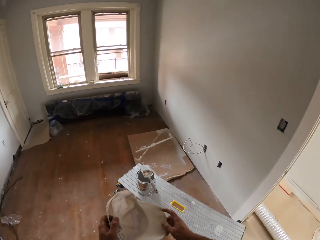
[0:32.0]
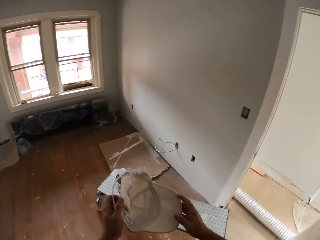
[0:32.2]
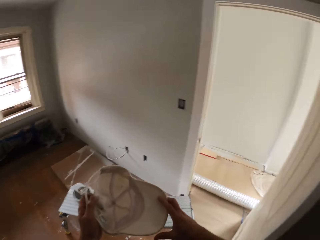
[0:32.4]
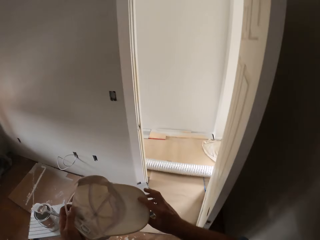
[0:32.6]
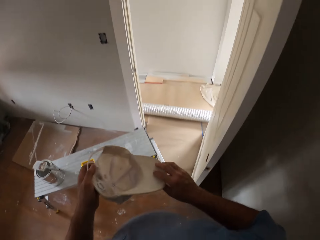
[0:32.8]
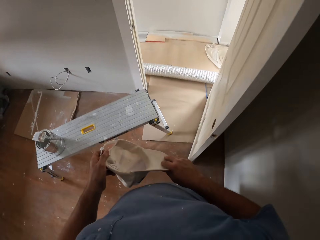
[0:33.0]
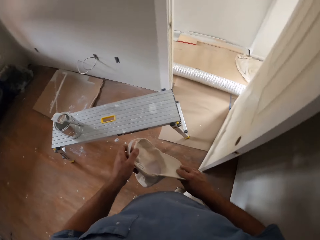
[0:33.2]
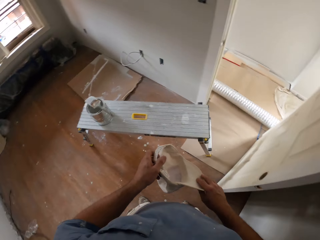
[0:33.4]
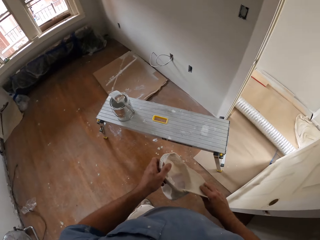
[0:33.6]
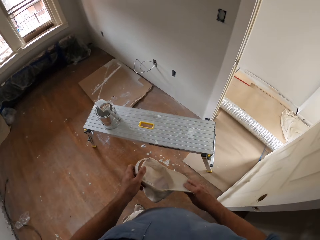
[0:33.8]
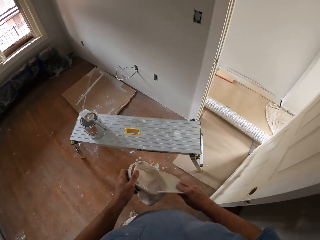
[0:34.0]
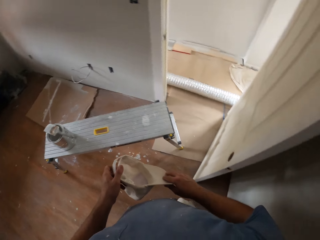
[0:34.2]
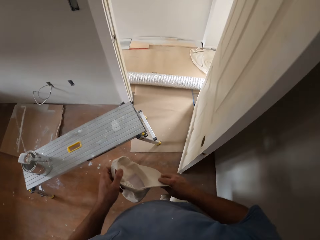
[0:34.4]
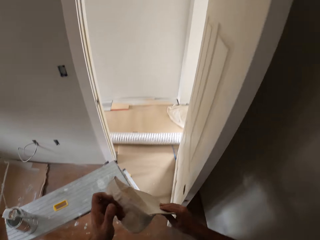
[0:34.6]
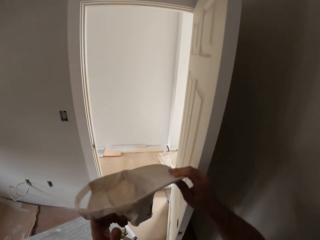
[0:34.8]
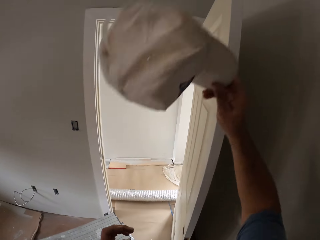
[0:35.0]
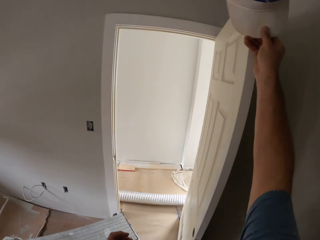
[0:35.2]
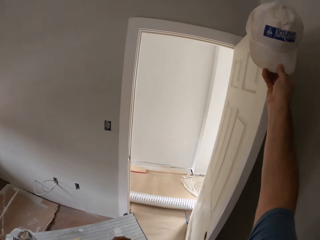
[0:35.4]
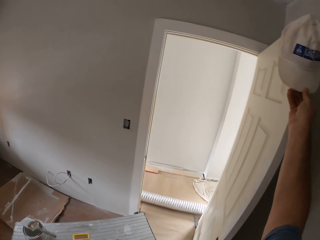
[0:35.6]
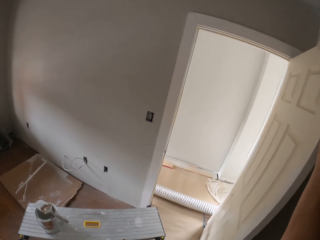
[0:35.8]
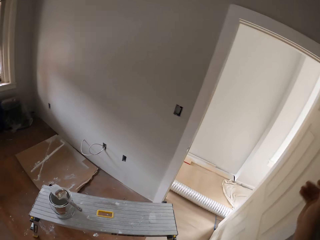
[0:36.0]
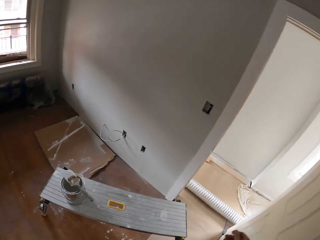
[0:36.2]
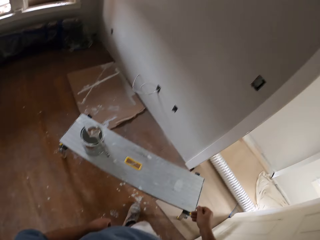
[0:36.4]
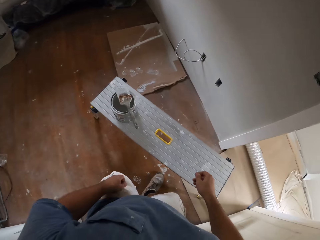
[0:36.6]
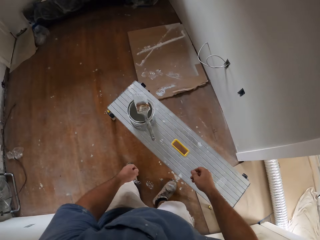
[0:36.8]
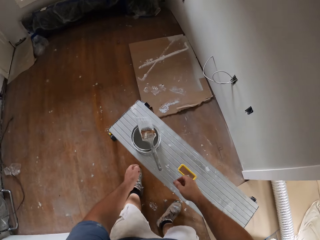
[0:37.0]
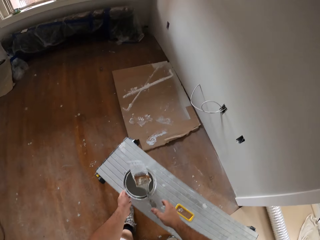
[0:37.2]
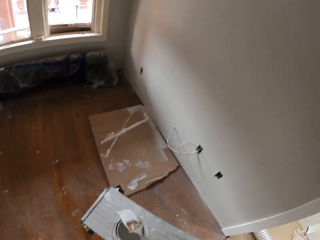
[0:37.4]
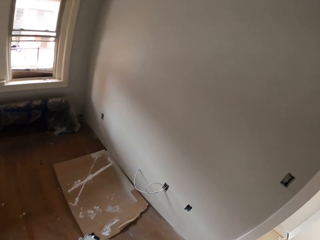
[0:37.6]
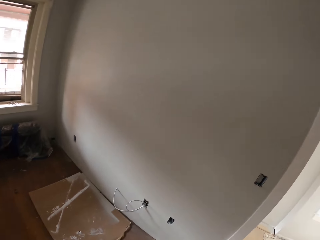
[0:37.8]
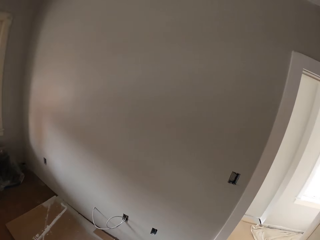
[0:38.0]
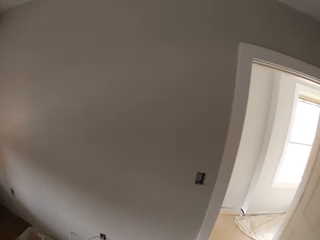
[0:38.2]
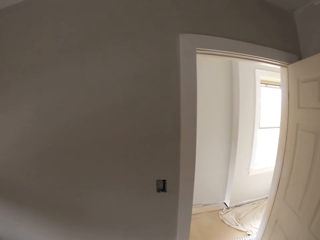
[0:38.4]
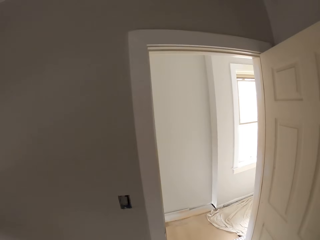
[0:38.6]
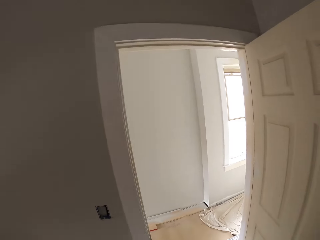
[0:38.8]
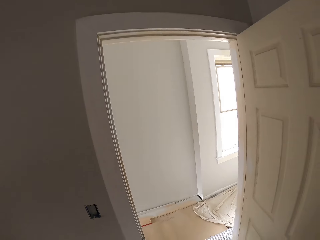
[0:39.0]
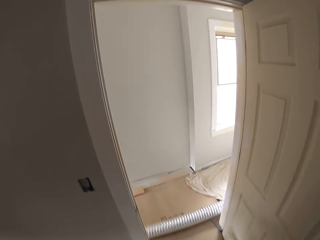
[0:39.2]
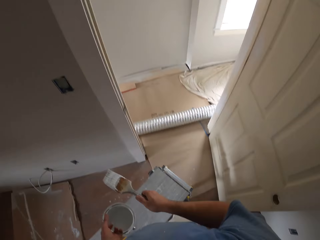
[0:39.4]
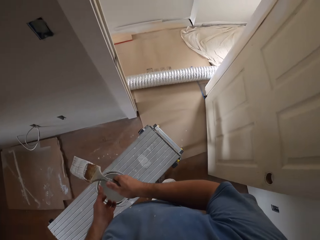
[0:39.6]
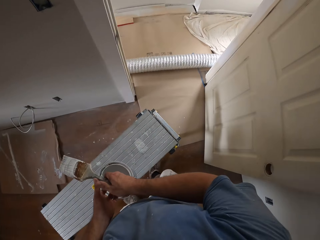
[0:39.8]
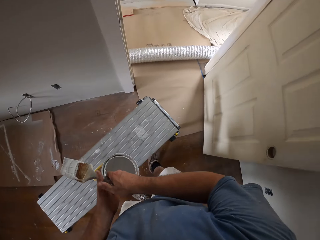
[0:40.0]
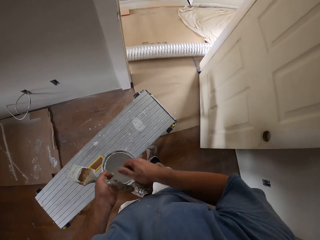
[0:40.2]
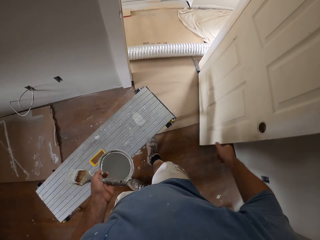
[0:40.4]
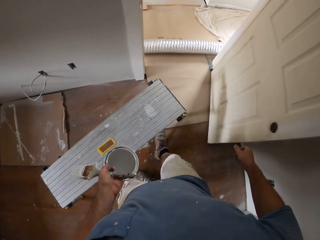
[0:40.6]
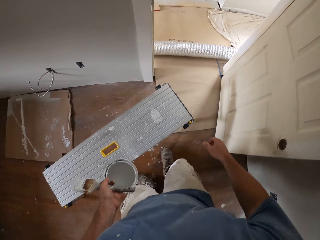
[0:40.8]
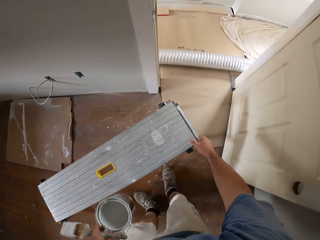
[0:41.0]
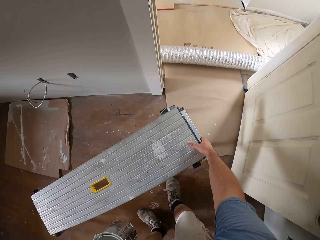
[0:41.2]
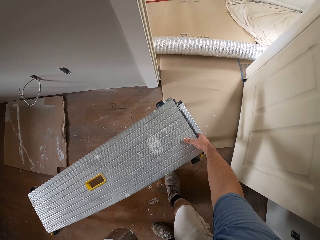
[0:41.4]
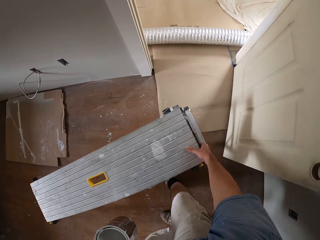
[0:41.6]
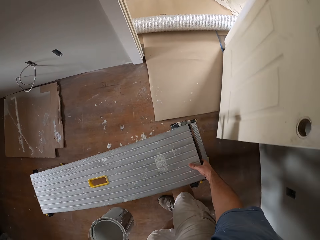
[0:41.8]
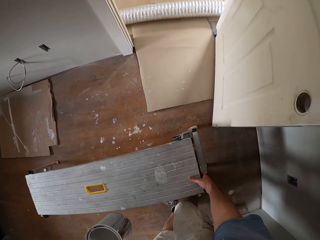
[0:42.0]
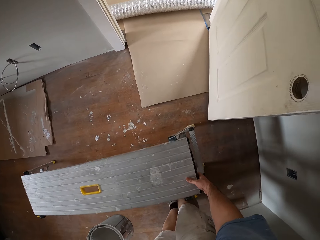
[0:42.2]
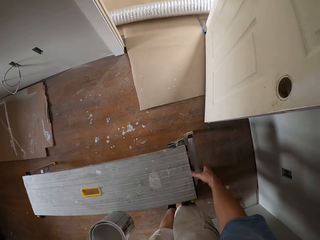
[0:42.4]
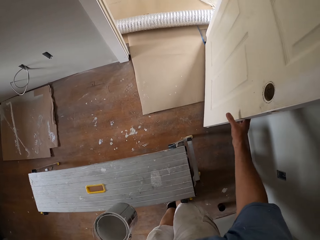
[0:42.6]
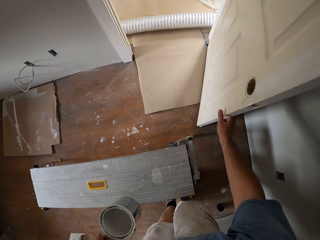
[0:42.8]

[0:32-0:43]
The camera wearer lifts up the cap. He puts the cap down. He holds the cap with his right hand. He hangs the cap on a door. He picks up the paint can from the bench with his left hand. He picks up a paint brush from the paint can with his right hand. He passes the paint brush to his left hand. He moves the bench with his right hand.

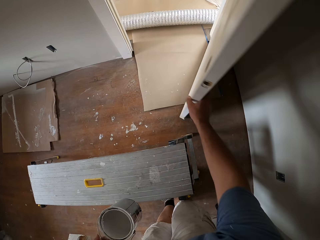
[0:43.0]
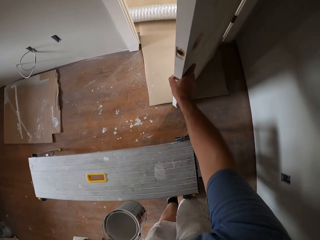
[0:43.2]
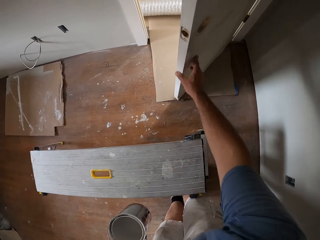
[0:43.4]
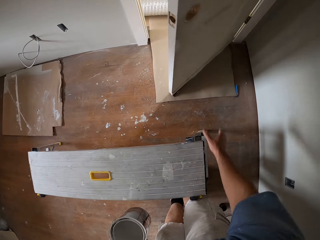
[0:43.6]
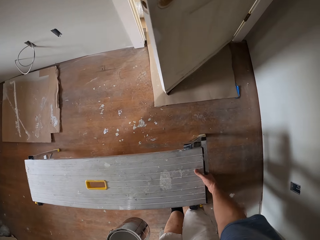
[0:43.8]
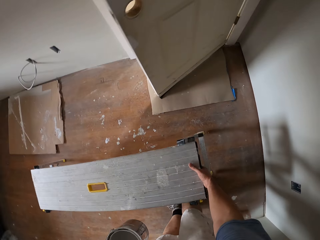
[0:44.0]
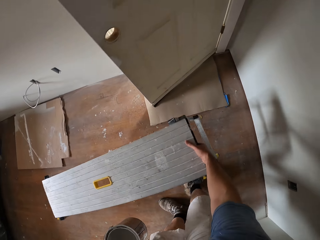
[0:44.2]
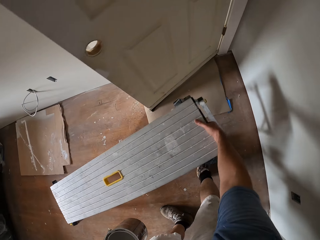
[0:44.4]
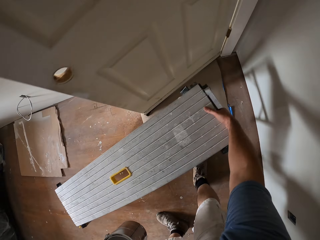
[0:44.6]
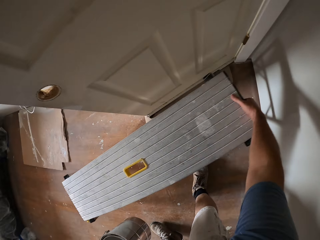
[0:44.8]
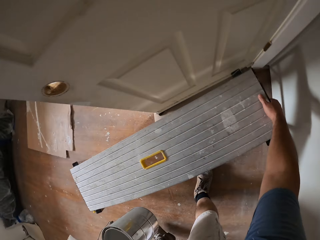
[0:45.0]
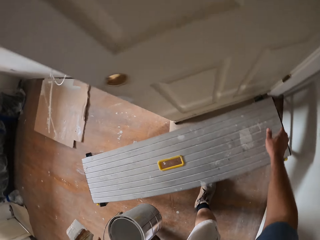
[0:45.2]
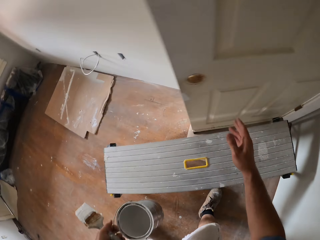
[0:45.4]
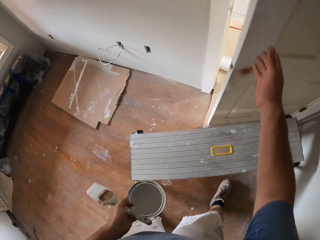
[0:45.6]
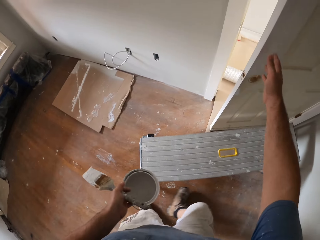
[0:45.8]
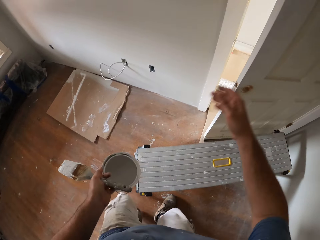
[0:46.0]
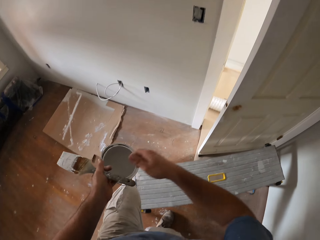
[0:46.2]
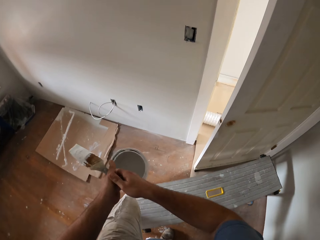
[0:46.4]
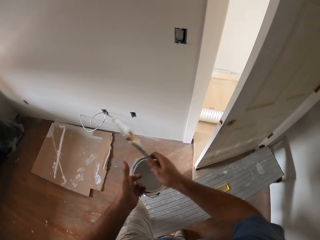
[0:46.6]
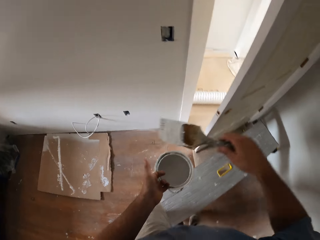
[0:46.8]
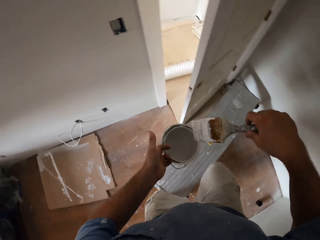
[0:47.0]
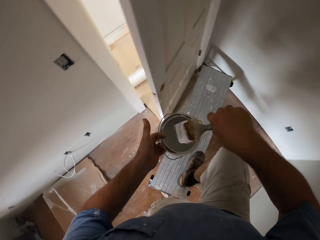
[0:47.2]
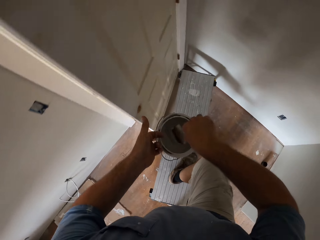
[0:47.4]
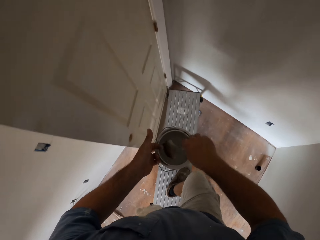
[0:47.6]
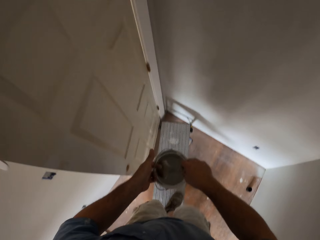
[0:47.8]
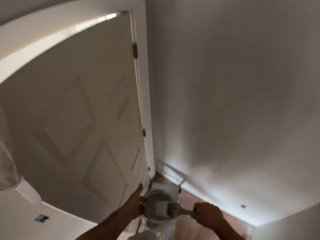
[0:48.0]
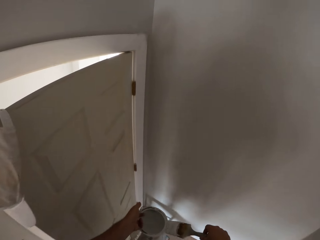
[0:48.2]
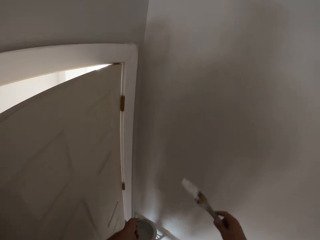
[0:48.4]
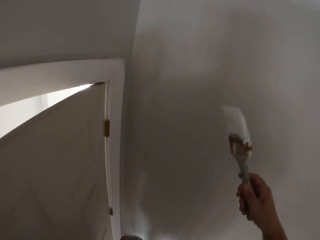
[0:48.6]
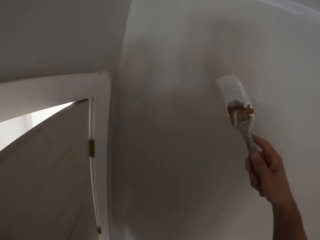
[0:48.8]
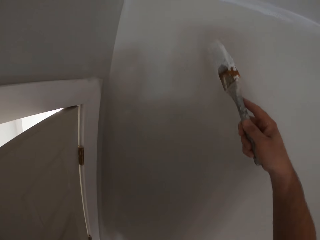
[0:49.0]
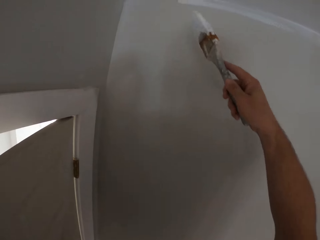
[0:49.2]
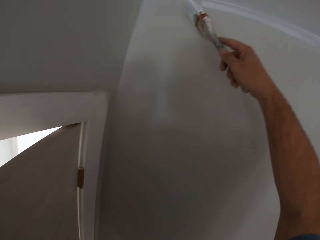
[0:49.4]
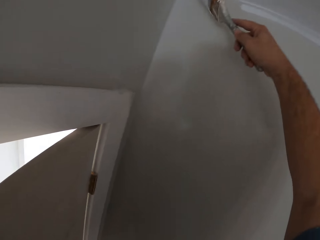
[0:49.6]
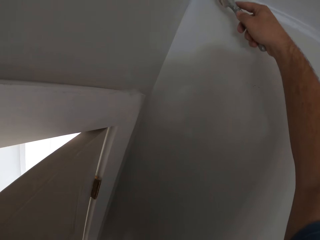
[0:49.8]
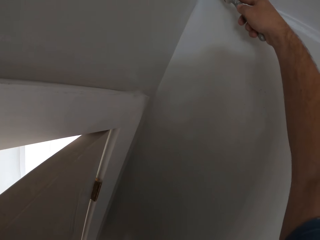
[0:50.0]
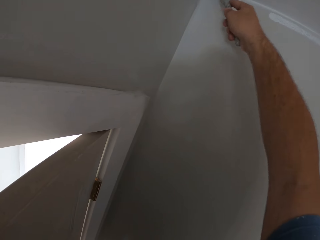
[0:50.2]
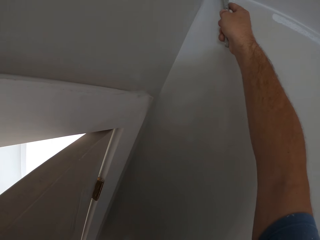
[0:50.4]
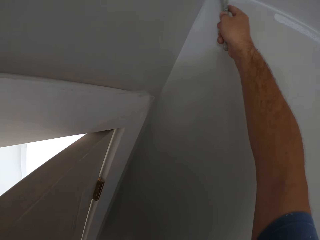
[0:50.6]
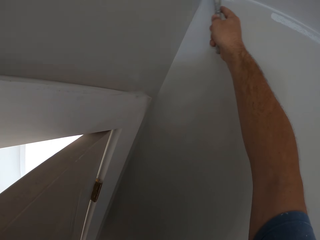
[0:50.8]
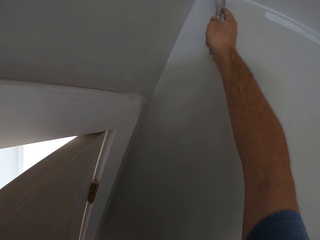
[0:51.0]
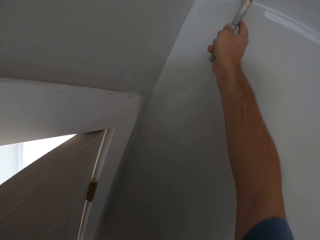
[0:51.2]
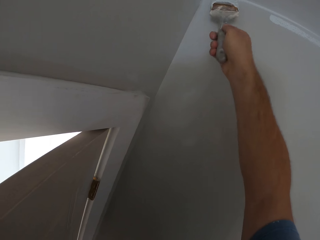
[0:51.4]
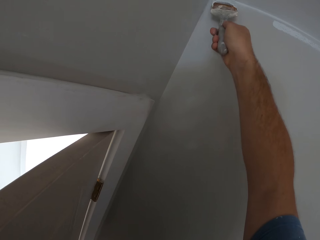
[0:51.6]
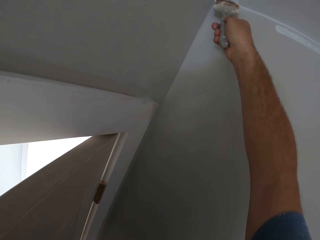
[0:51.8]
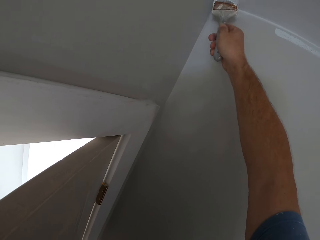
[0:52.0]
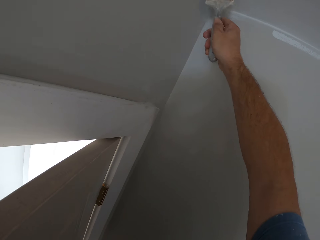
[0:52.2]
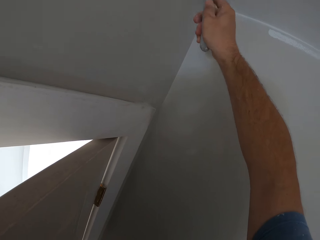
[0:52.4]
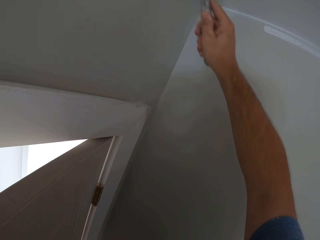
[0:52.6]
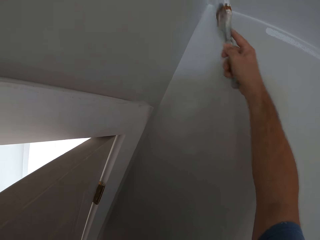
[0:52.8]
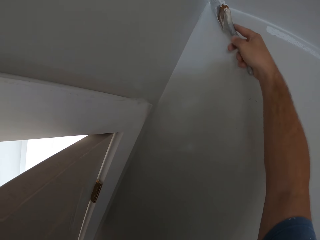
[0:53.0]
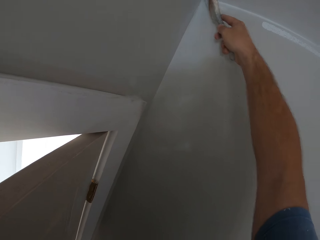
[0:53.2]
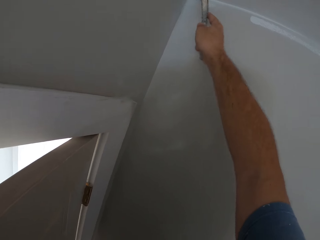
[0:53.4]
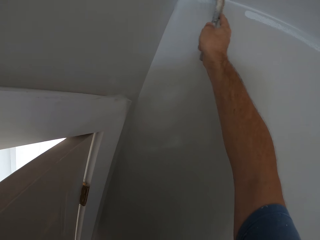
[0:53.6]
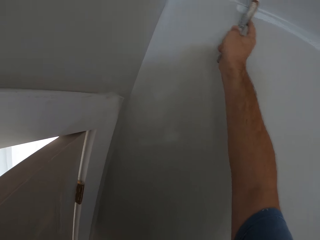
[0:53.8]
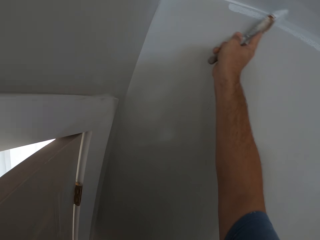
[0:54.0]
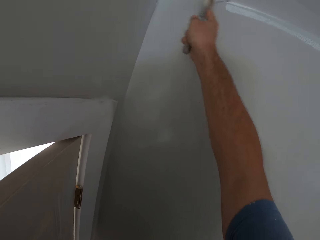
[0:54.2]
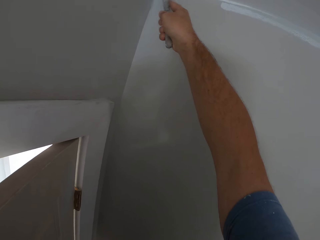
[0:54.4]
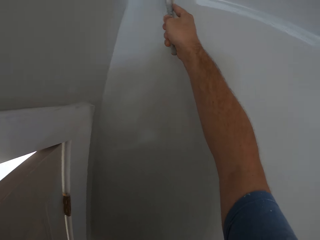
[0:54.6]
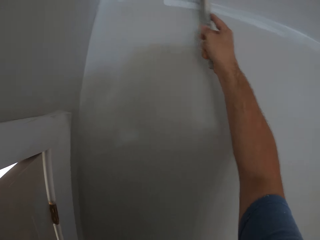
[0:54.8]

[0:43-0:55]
The camera wearer closes the door a little with his right hand. He moves the bench with his right hand. He lifts the aluminum platform ladder. He closes the door a little with his right hand. He climbs the bench. He passes the paint brush to his right hand. He scoops up paint with the paint brush from the paint can. He paints a part of the ceiling or wall with the paint brush.
